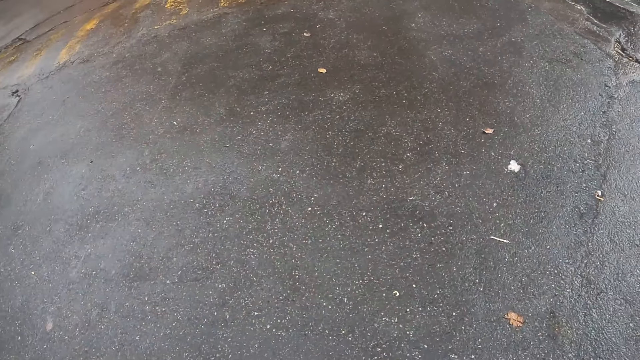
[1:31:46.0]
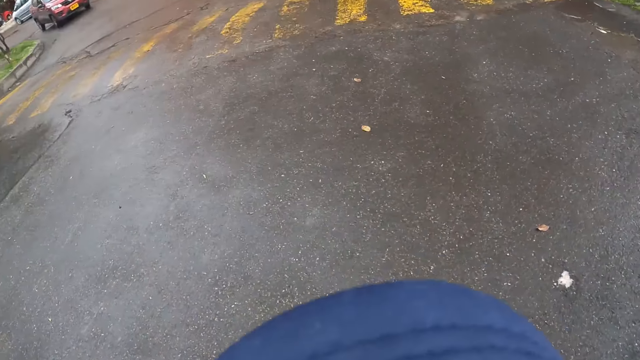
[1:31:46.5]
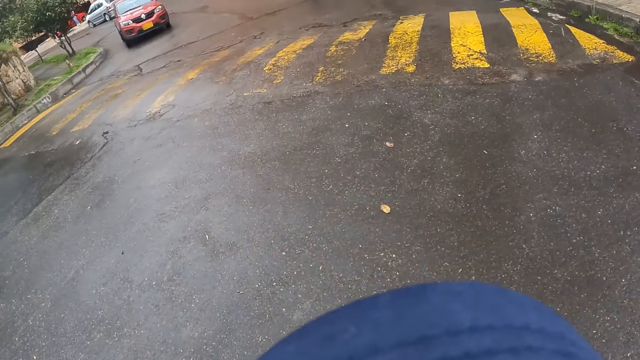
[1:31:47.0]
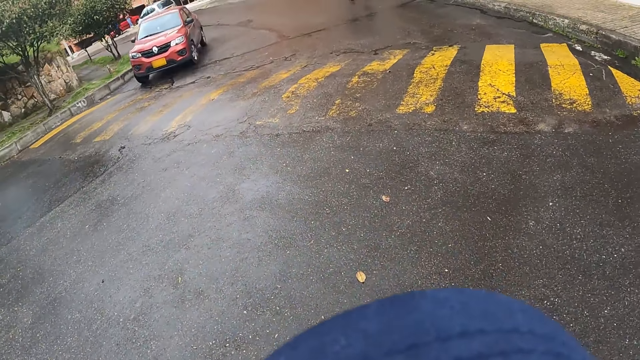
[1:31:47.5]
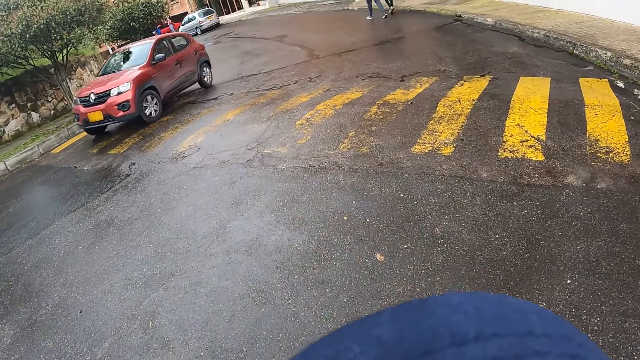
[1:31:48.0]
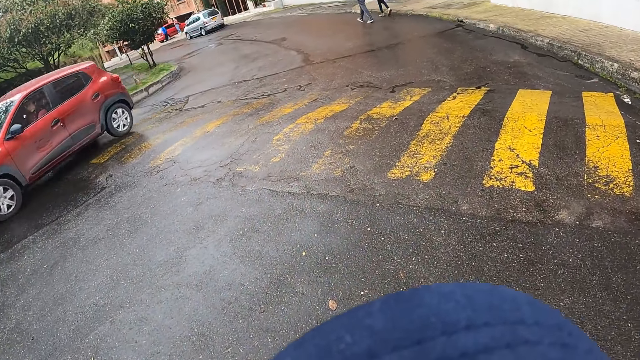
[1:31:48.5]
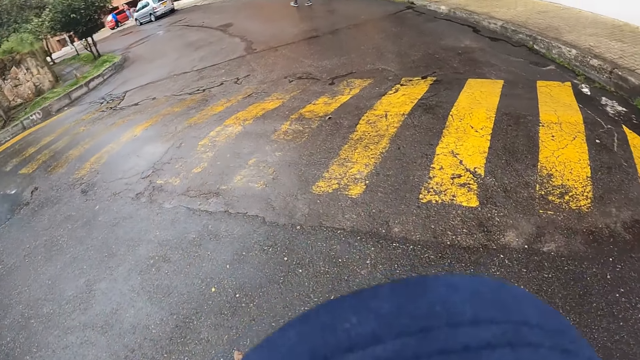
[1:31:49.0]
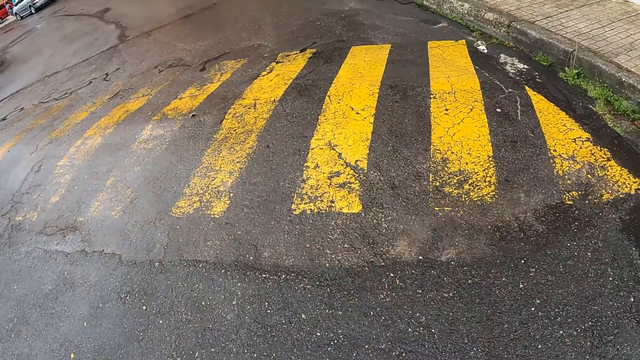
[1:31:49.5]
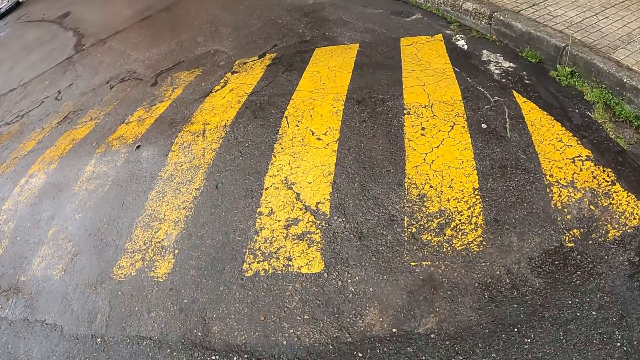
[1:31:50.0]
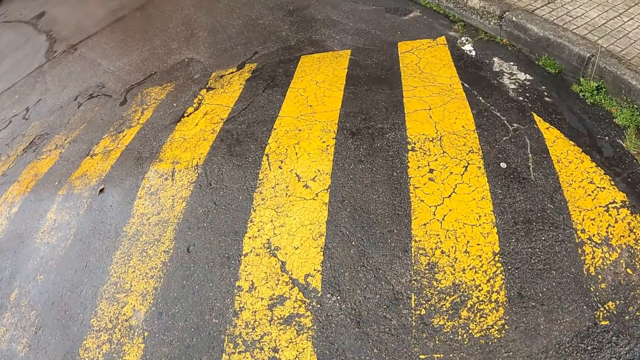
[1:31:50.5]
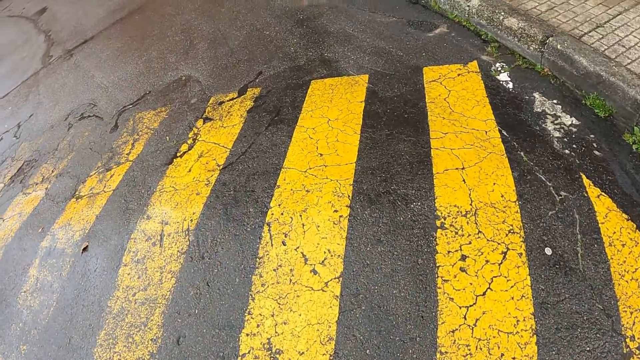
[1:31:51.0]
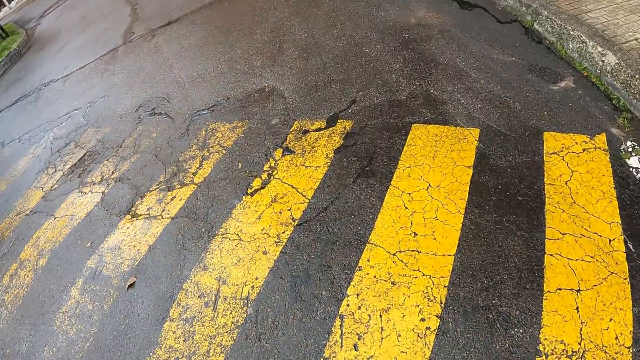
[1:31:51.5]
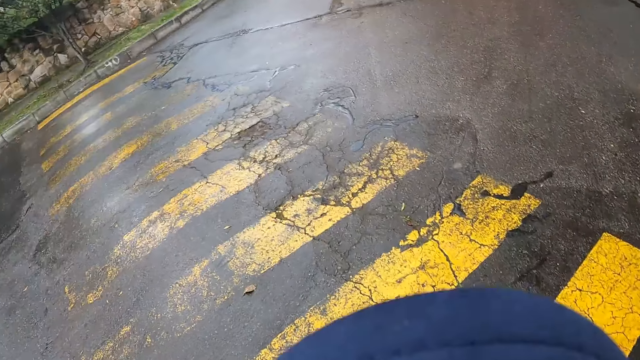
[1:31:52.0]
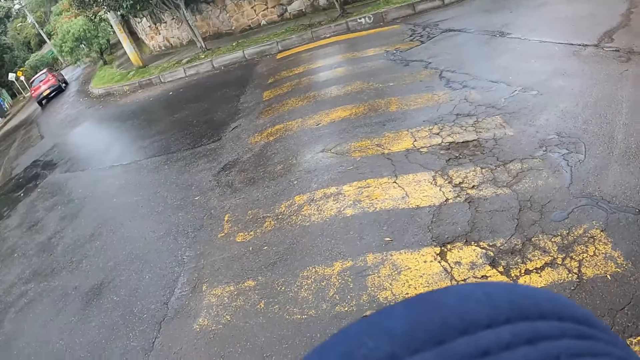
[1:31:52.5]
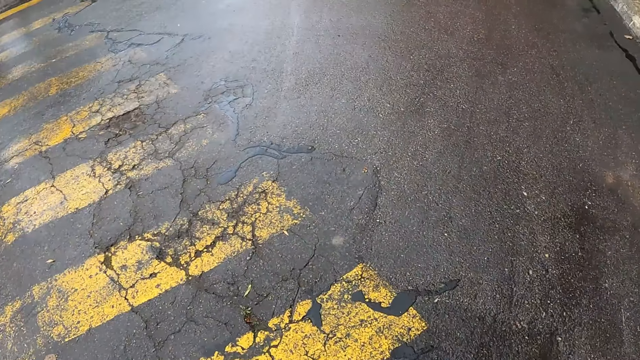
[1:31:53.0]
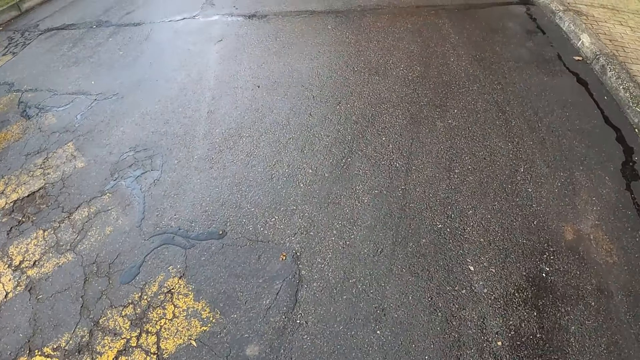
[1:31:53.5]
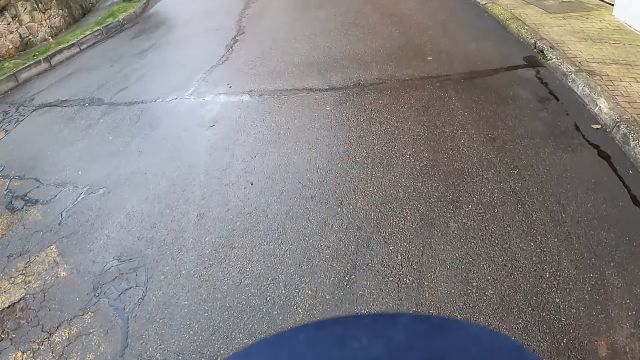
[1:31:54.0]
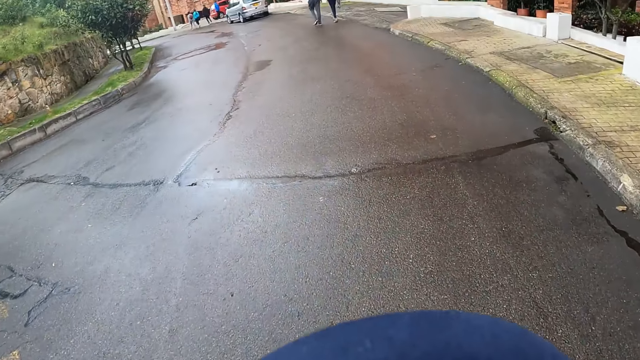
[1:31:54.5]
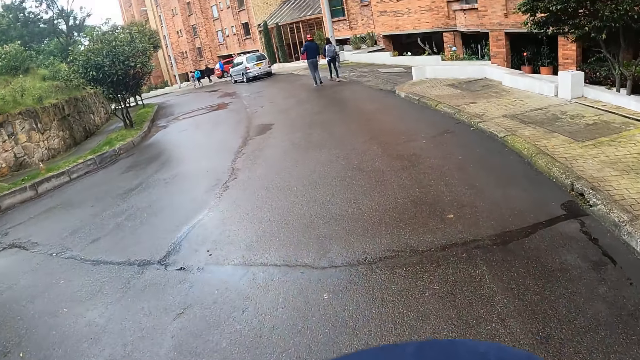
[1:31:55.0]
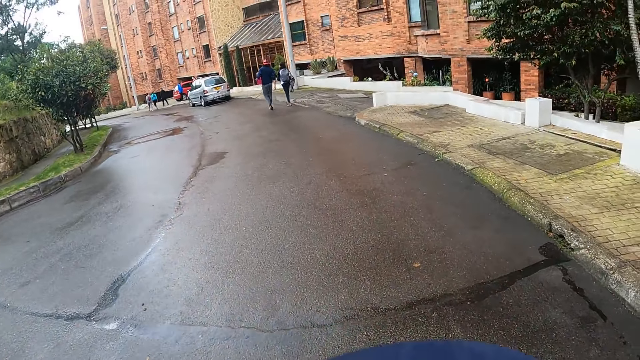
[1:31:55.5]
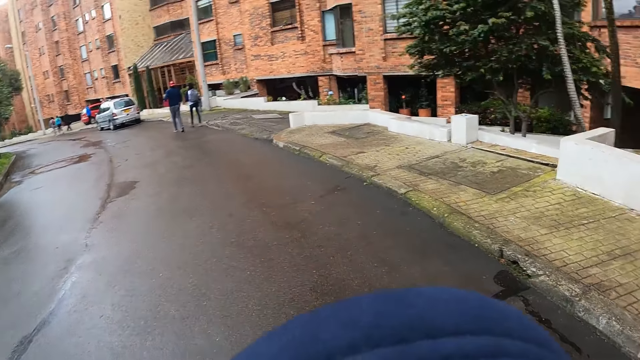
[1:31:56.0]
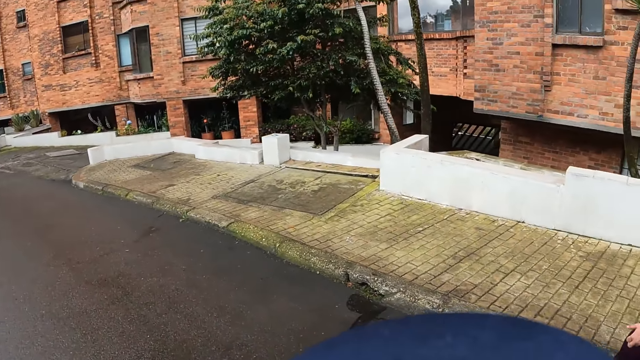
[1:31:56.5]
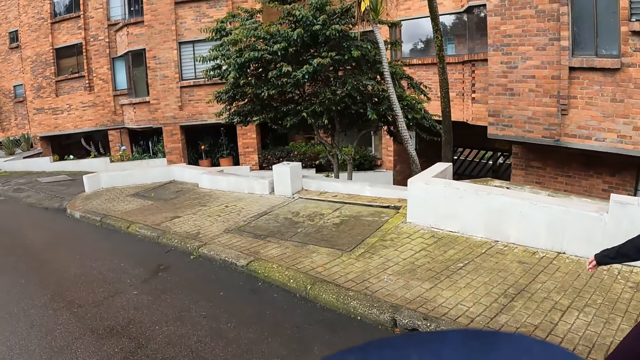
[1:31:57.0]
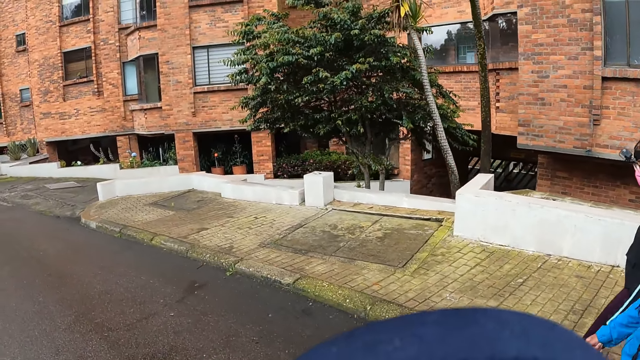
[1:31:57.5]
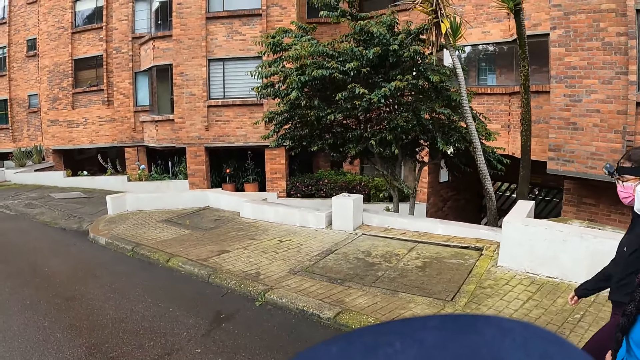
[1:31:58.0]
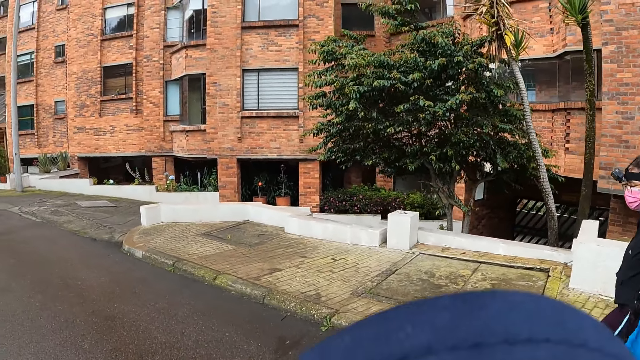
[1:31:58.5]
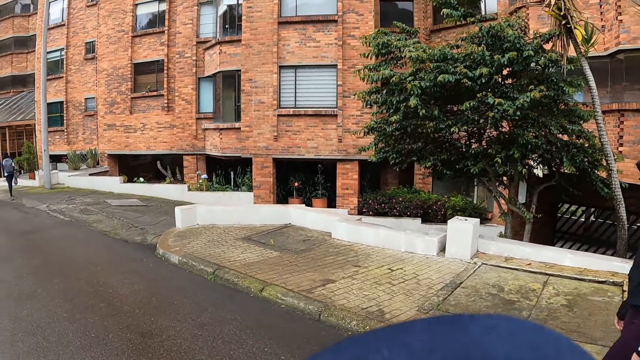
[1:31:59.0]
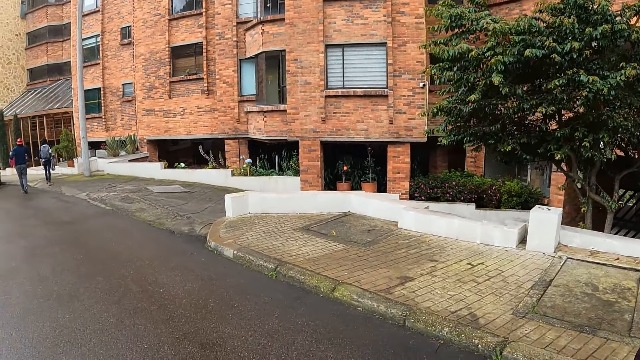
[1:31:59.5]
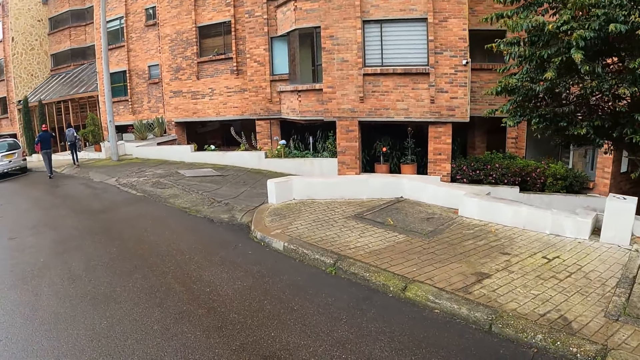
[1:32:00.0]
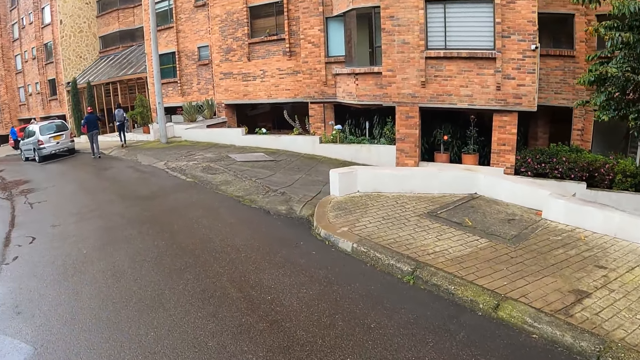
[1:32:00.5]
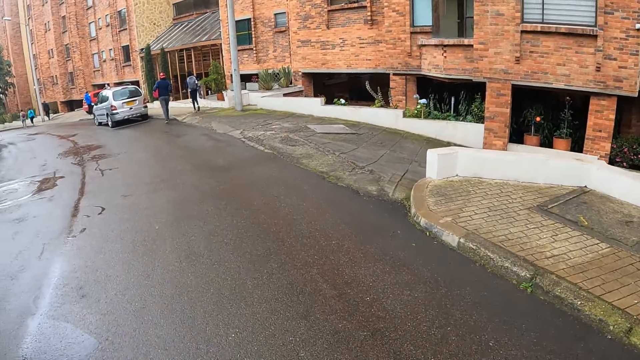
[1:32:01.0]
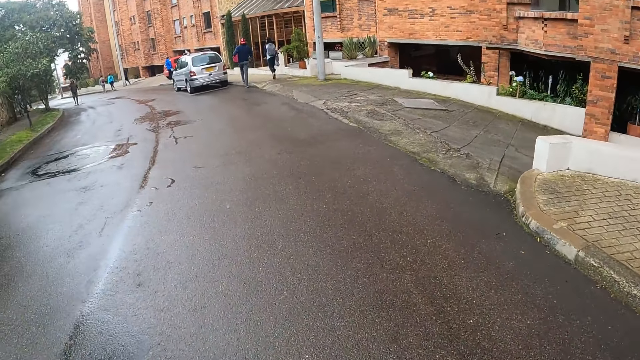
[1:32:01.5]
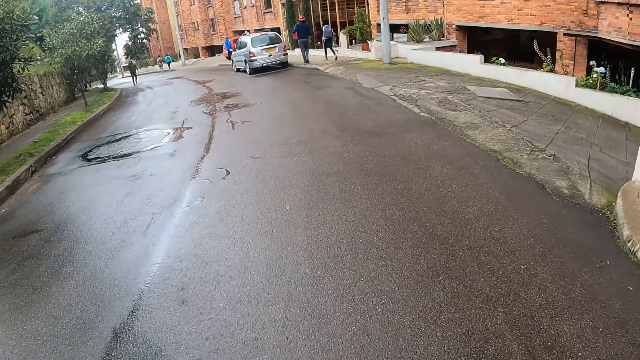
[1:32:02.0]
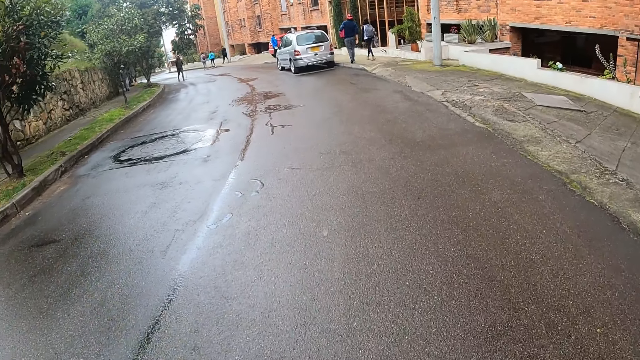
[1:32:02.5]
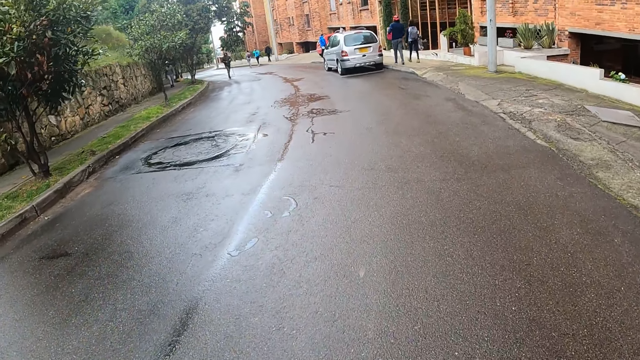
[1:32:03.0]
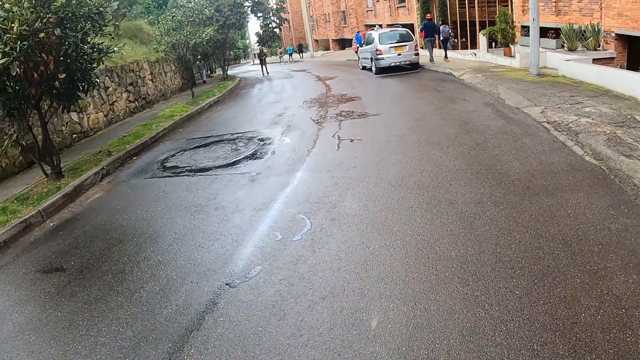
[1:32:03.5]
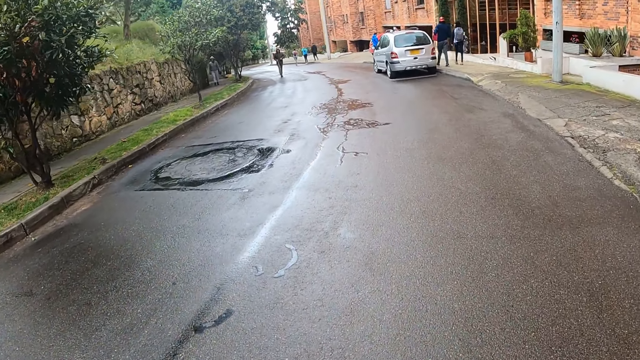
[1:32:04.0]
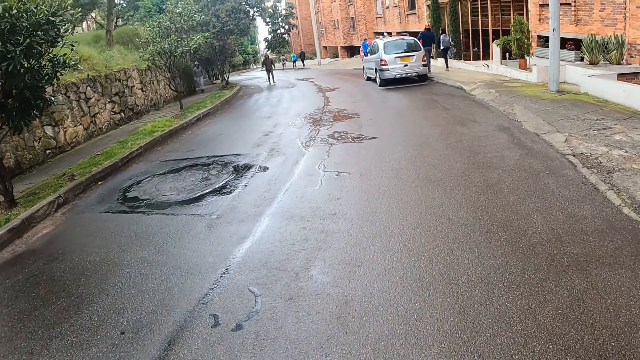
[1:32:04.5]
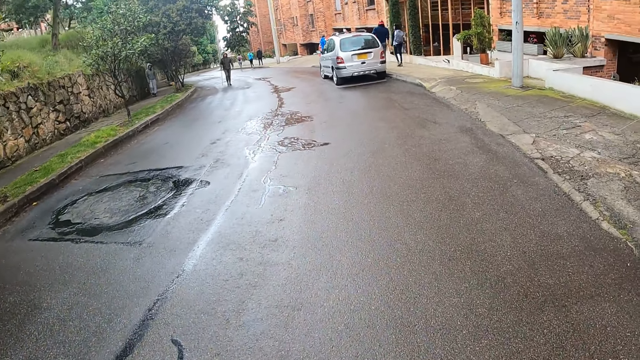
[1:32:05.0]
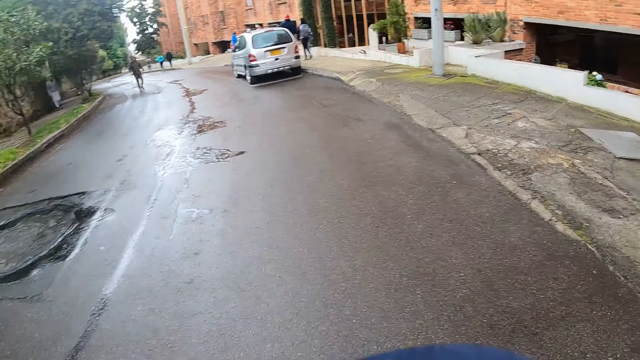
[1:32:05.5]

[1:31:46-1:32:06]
A car drives past the camera wearer. The camera wearer interacts with a woman and another woman. They converse with people. They walk on the road.
